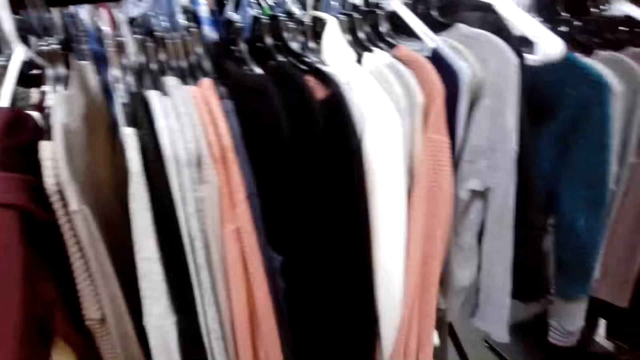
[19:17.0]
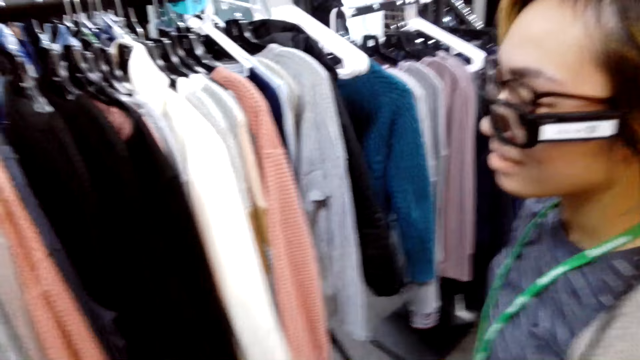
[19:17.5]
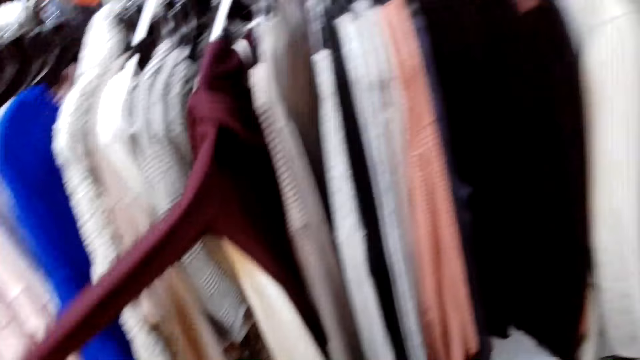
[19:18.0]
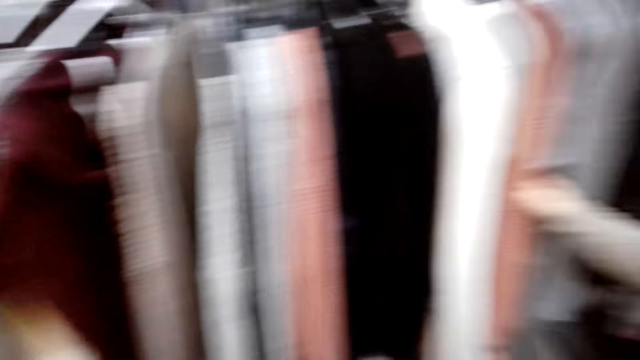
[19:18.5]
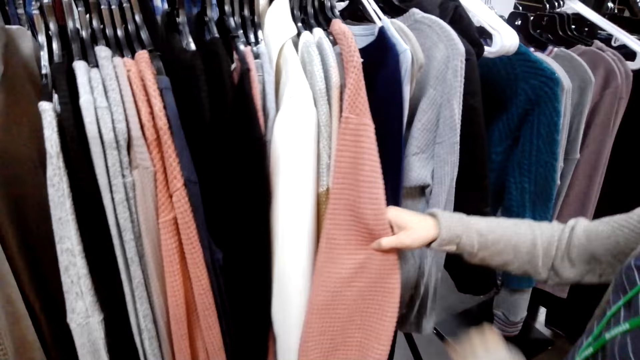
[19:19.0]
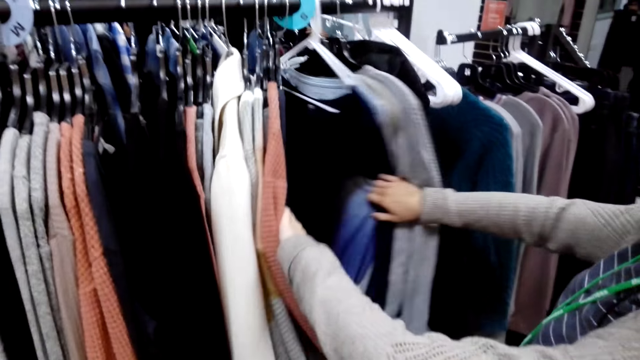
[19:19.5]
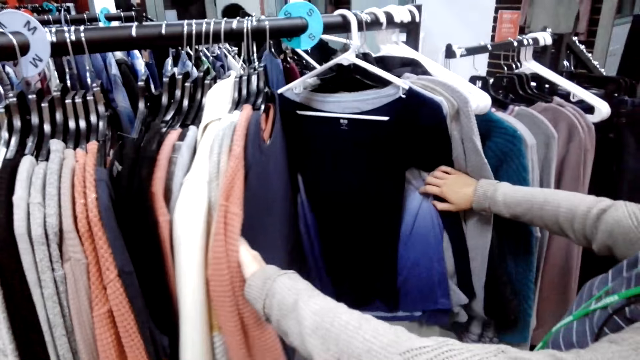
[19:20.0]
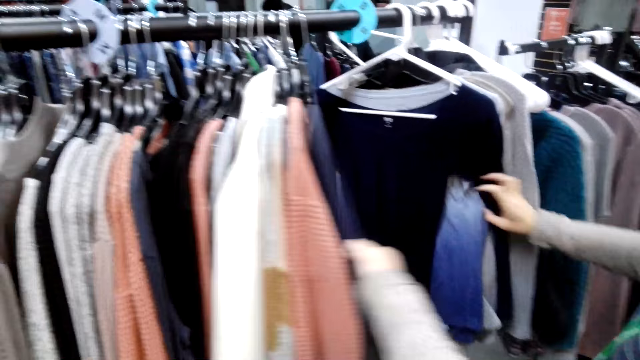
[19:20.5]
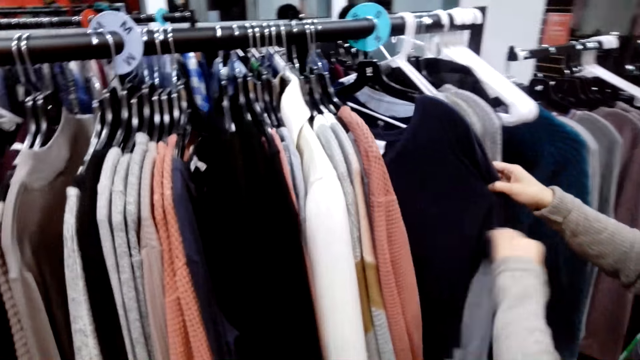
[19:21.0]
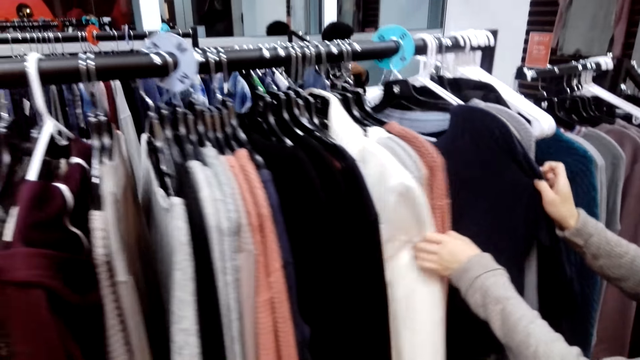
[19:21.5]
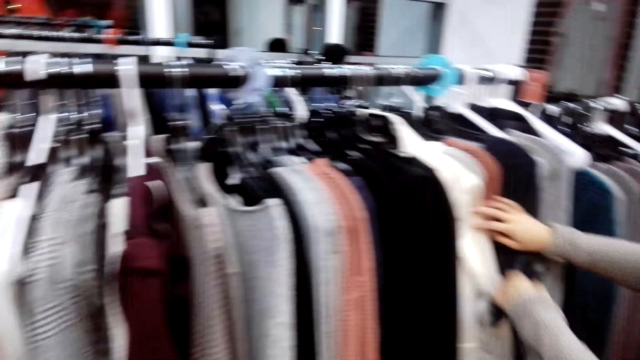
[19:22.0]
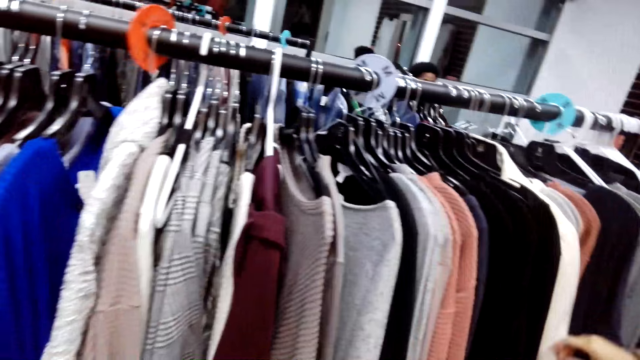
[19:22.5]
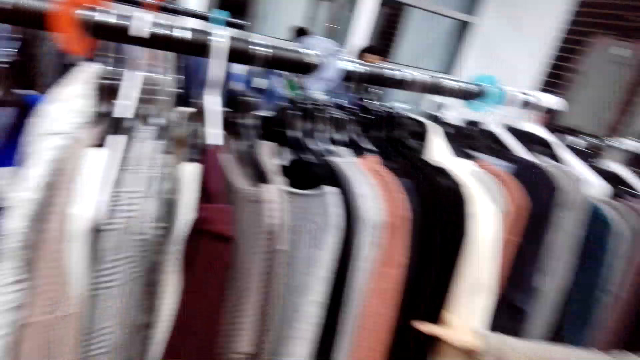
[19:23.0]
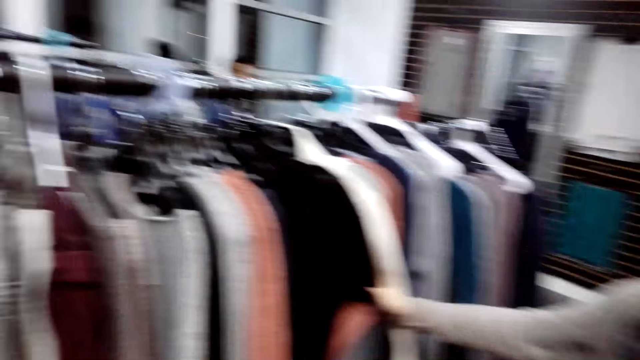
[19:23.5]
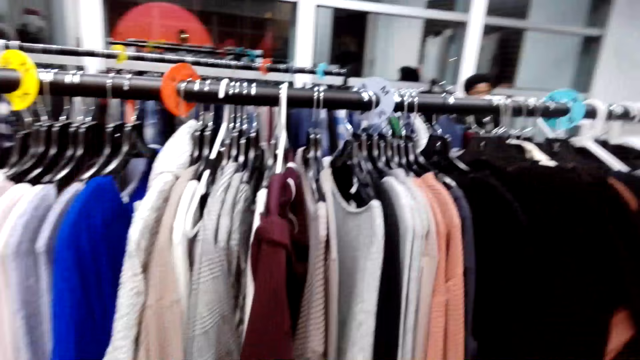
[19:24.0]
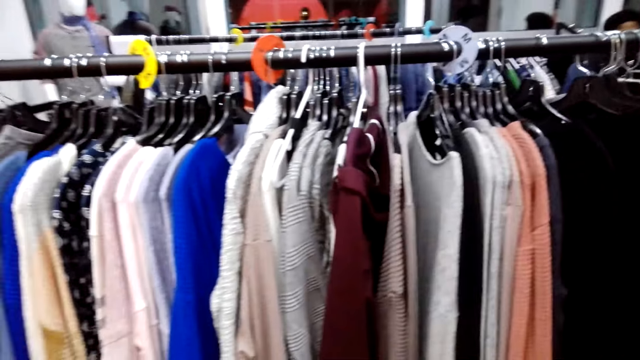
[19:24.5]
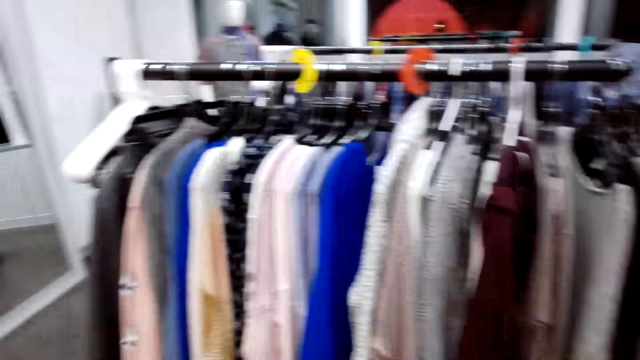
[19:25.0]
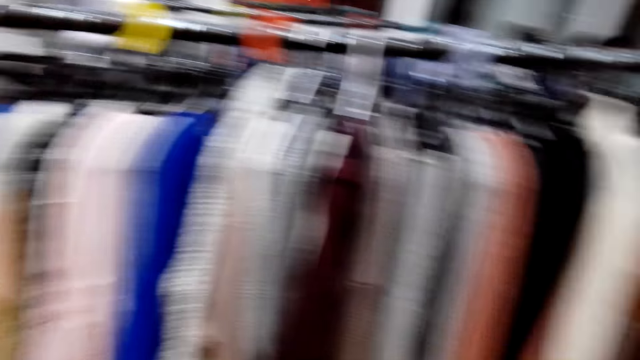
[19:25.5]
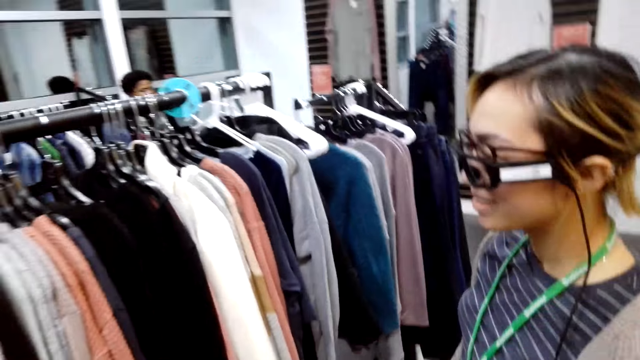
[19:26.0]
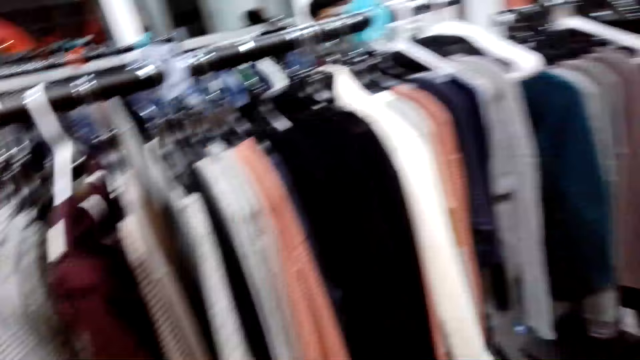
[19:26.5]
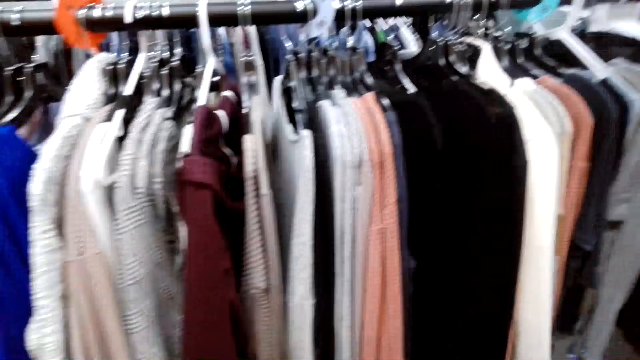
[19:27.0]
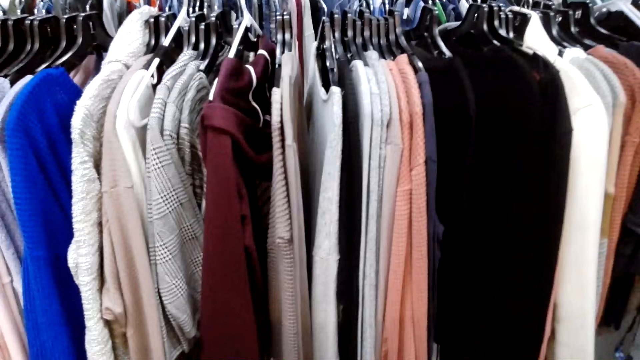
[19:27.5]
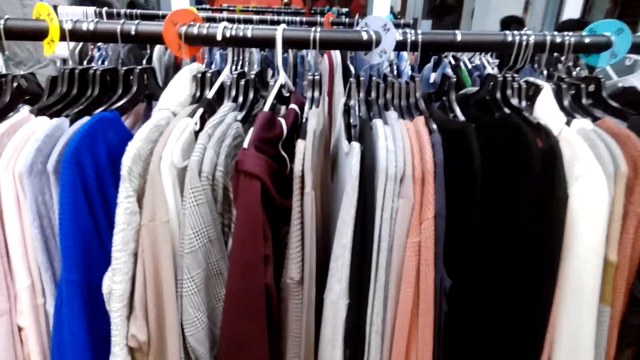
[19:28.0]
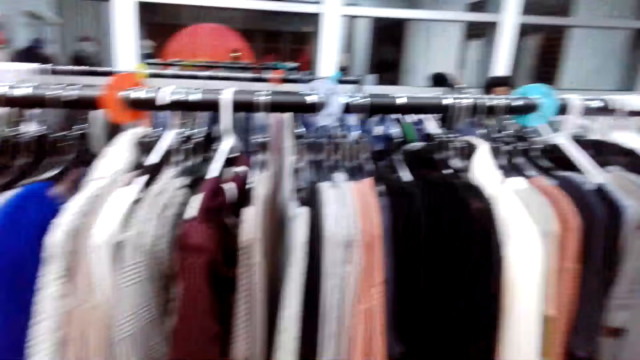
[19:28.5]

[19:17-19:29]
The camera wearer checks on the sweater on the rack. They check on the sweater again.

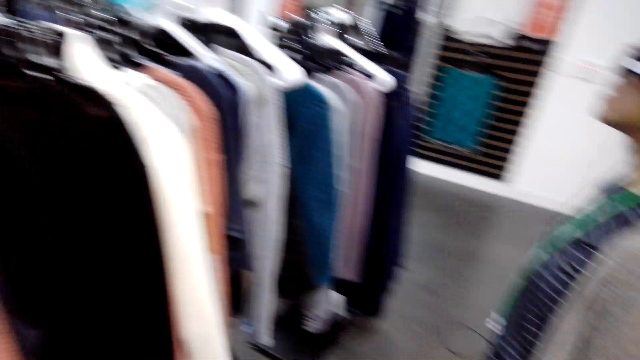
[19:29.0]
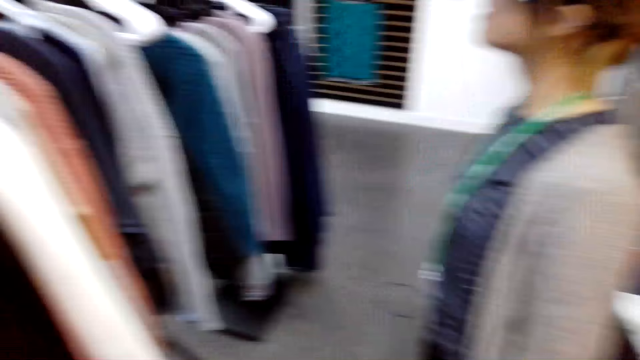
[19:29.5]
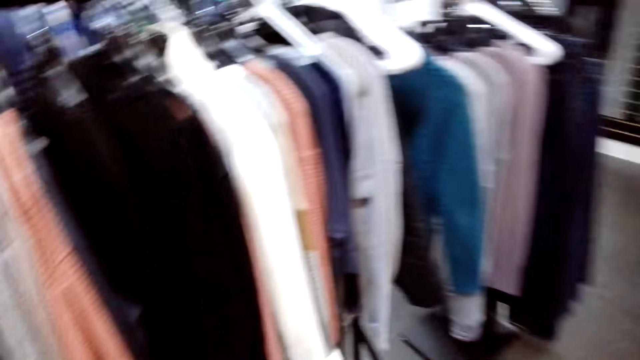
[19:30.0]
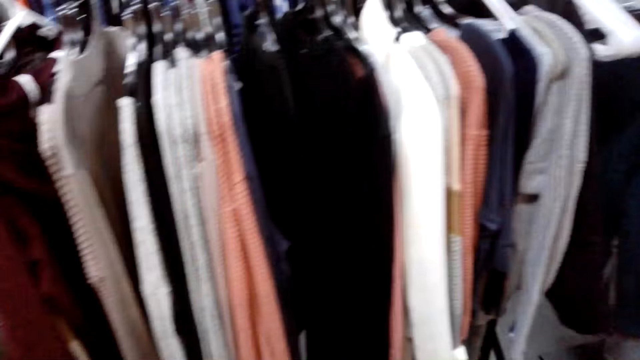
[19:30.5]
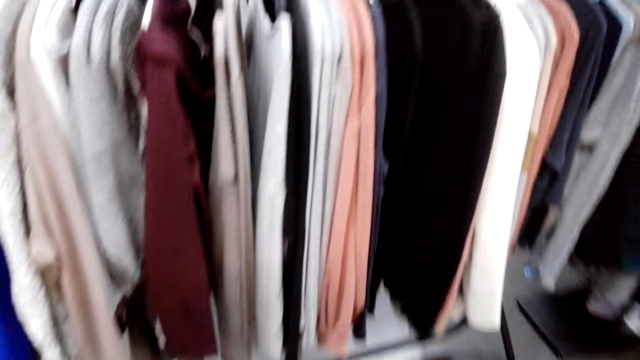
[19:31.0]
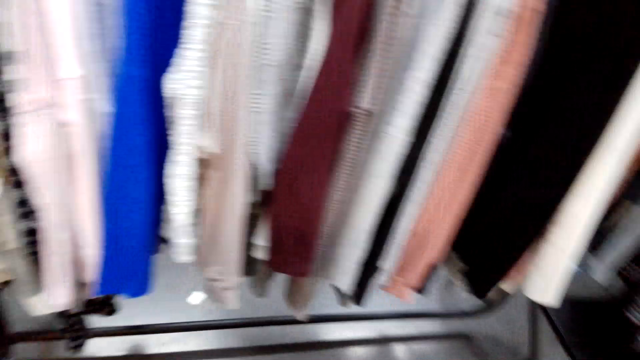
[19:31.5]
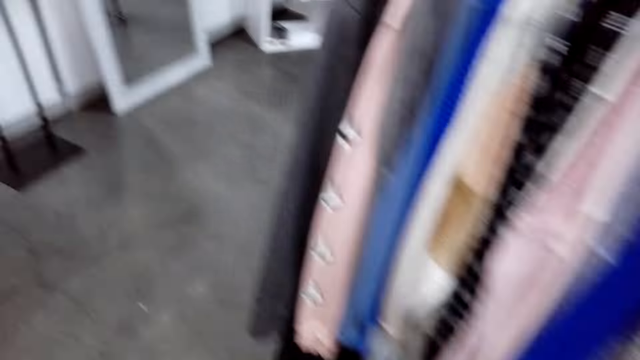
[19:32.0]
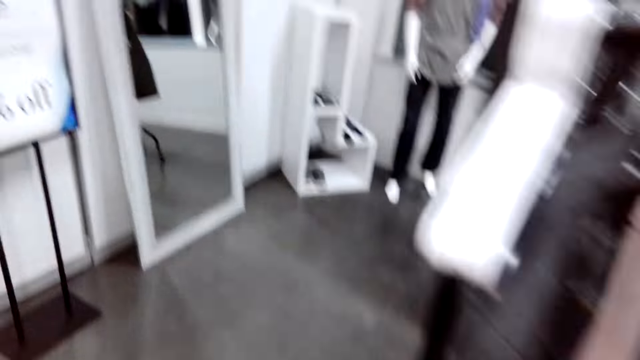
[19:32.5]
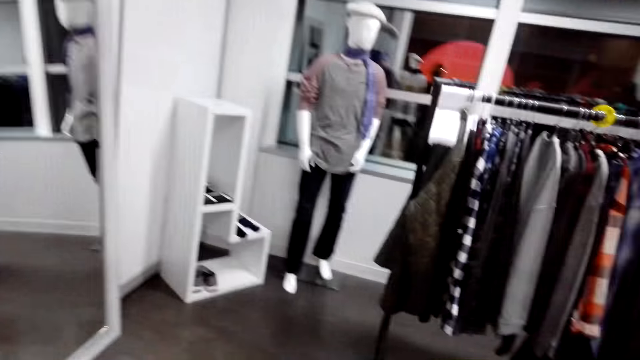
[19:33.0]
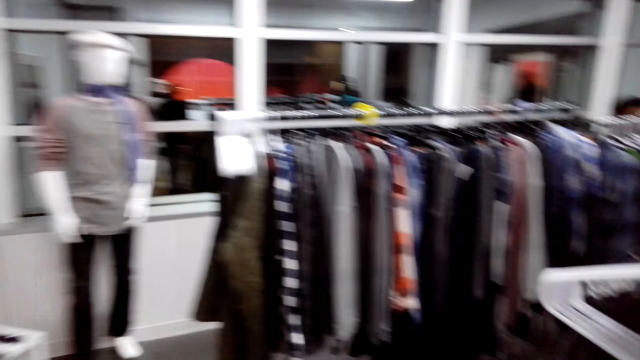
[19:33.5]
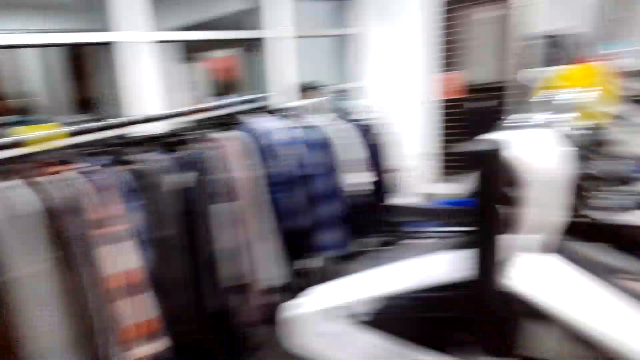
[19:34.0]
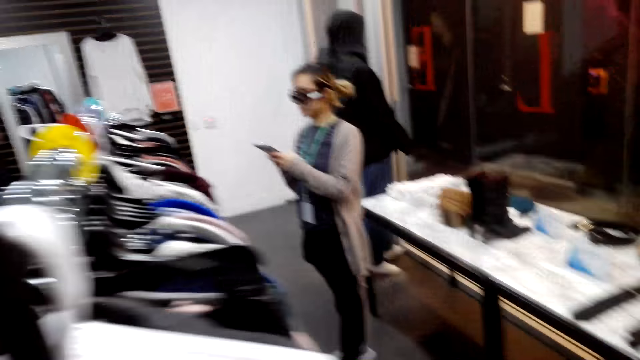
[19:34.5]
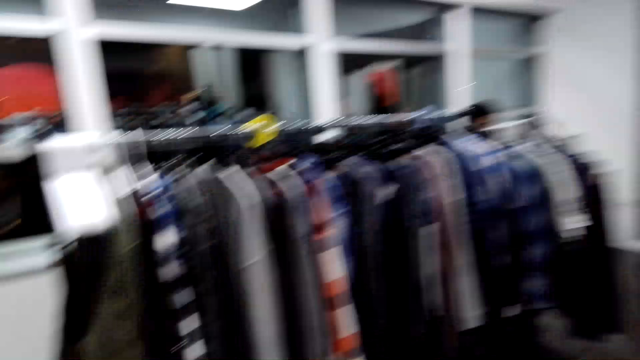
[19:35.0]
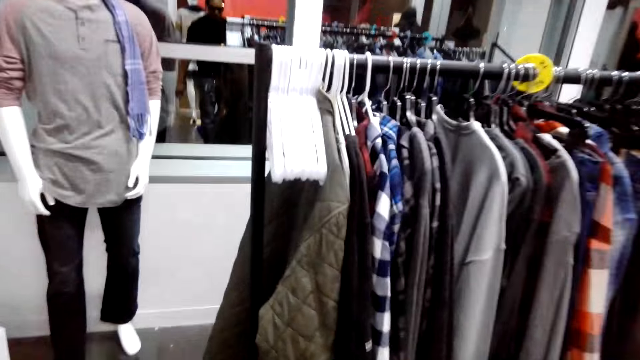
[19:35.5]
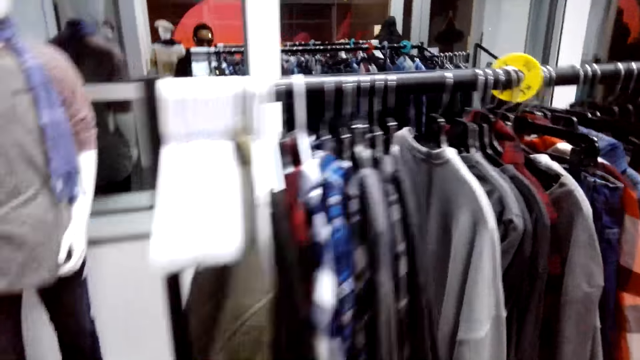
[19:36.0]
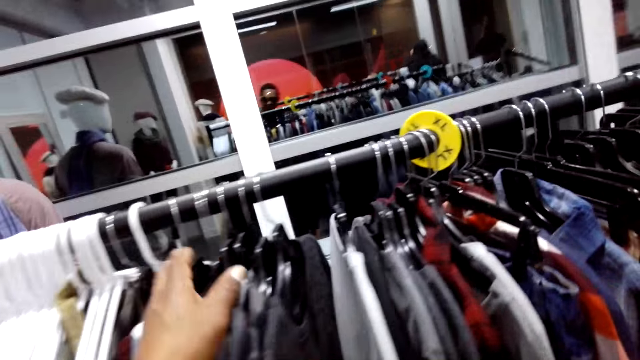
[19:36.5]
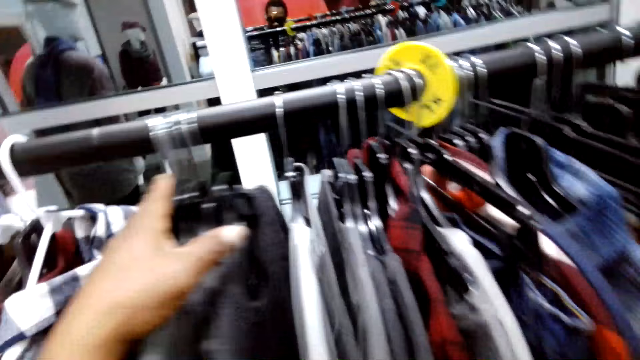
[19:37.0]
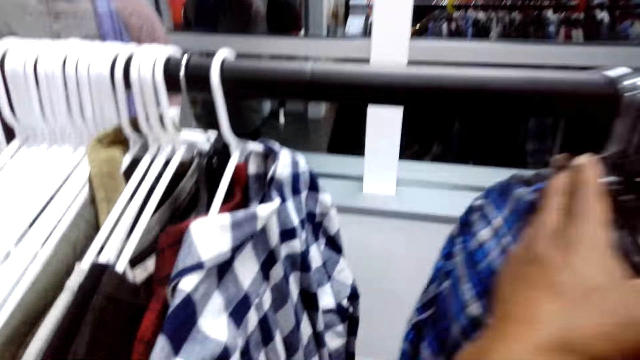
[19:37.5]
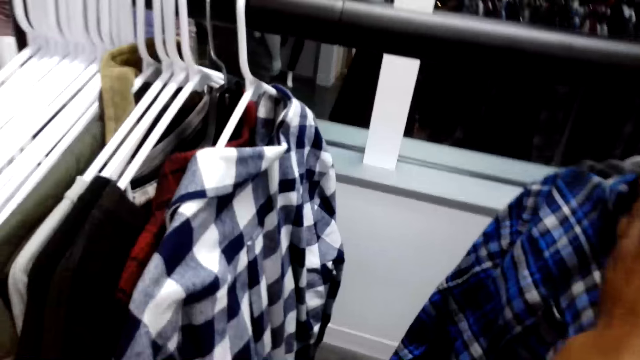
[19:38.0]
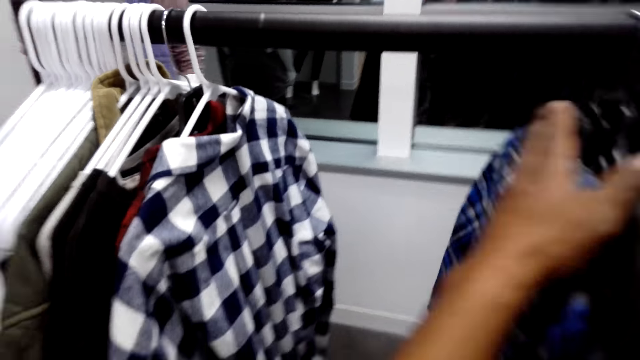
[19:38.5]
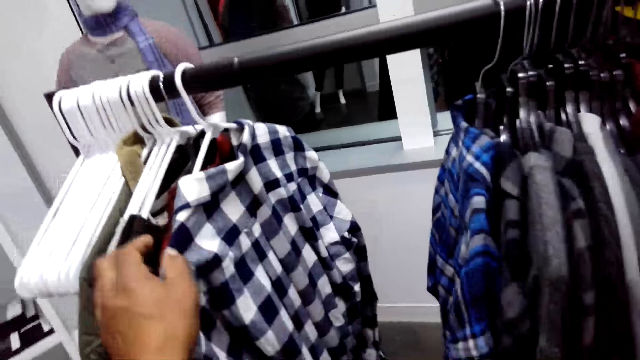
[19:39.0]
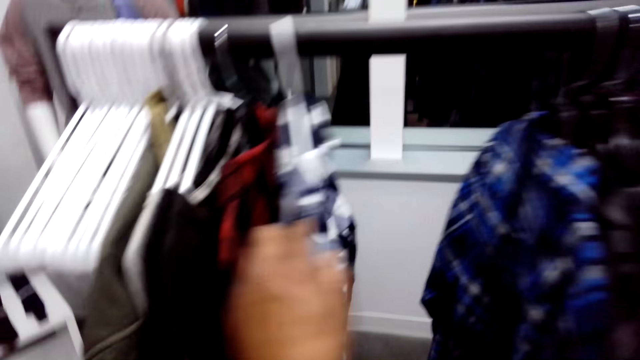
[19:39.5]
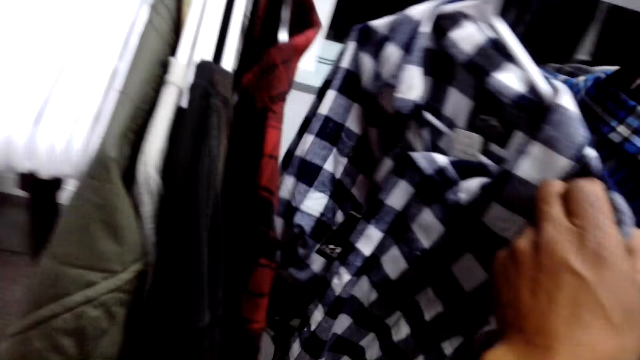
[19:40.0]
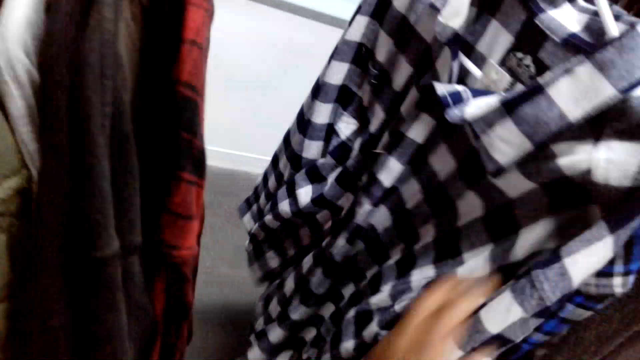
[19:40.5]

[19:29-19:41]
The camera wearer walks to the shirt. They check on the shirts on the rack.
